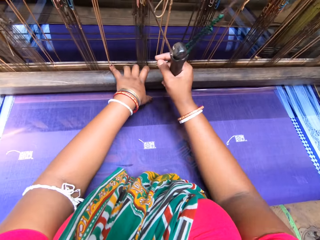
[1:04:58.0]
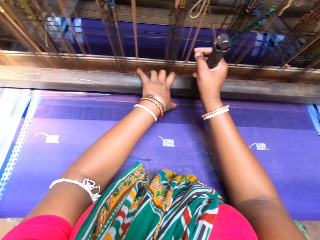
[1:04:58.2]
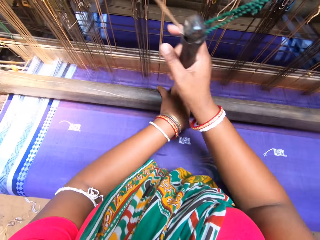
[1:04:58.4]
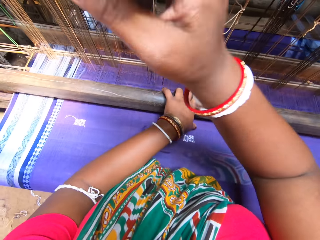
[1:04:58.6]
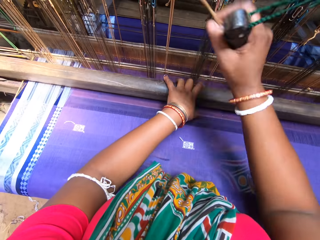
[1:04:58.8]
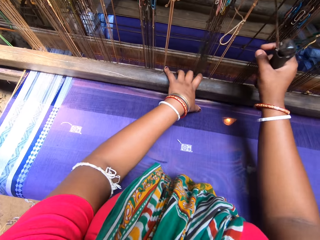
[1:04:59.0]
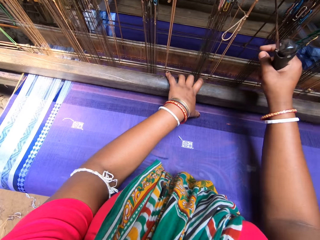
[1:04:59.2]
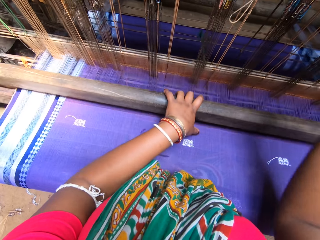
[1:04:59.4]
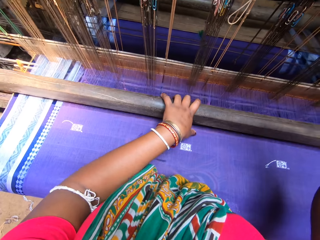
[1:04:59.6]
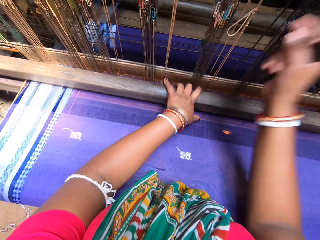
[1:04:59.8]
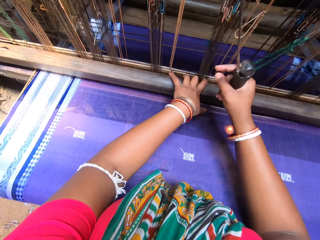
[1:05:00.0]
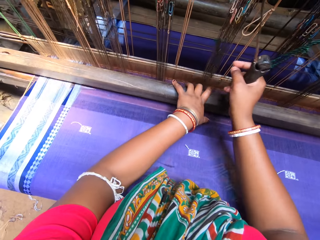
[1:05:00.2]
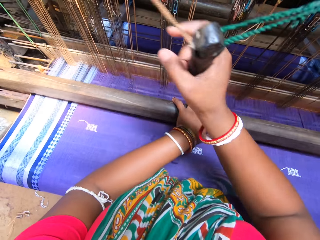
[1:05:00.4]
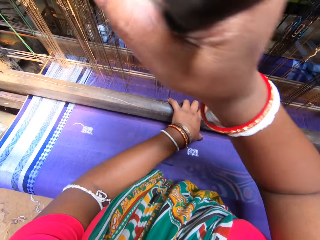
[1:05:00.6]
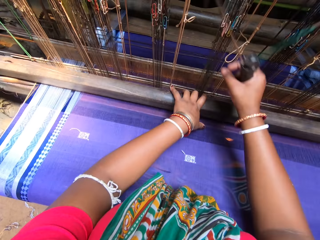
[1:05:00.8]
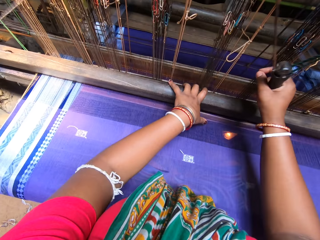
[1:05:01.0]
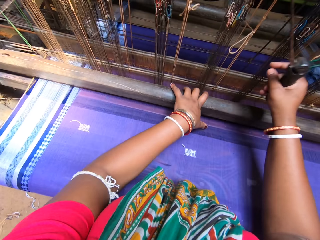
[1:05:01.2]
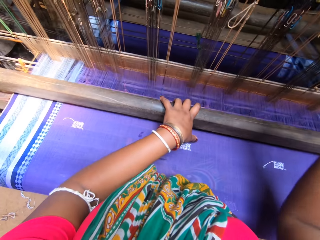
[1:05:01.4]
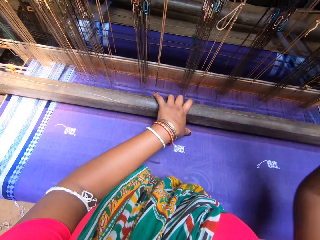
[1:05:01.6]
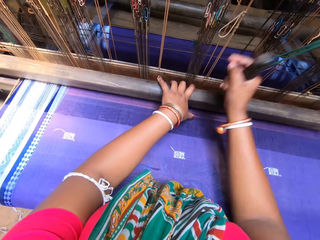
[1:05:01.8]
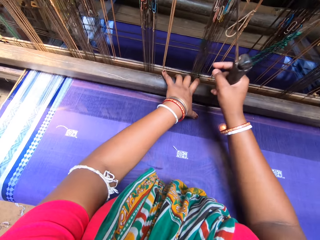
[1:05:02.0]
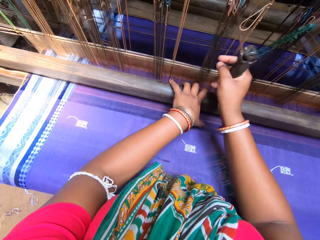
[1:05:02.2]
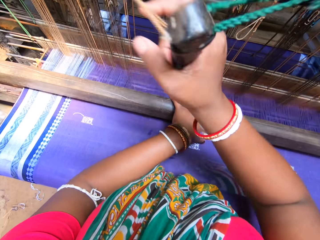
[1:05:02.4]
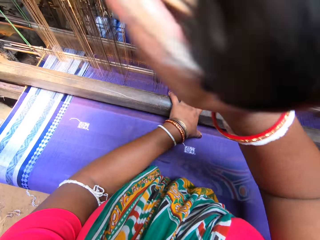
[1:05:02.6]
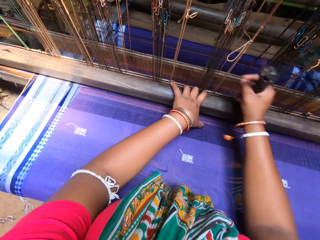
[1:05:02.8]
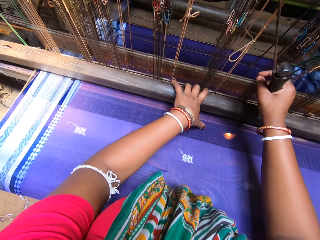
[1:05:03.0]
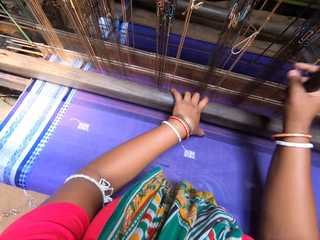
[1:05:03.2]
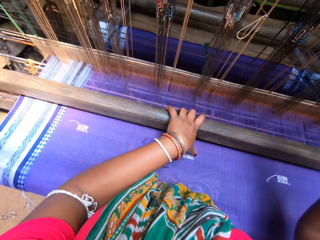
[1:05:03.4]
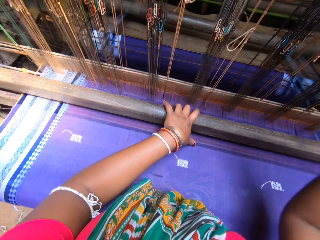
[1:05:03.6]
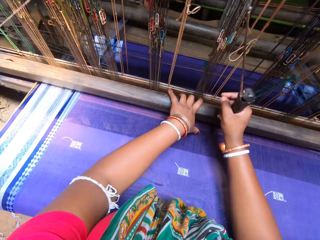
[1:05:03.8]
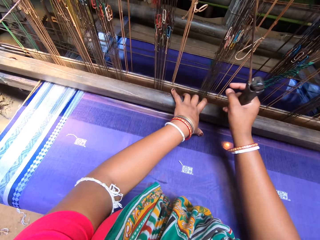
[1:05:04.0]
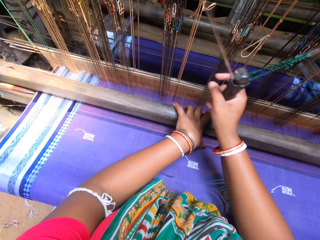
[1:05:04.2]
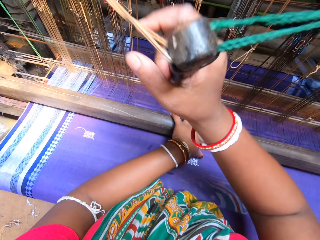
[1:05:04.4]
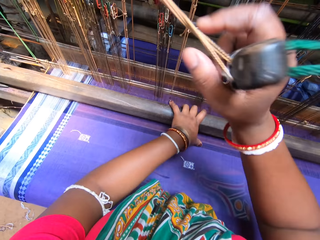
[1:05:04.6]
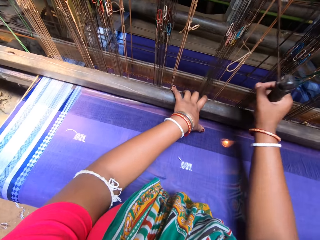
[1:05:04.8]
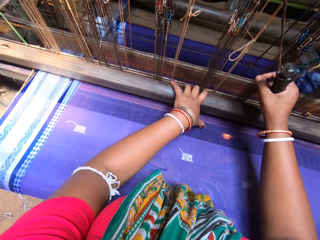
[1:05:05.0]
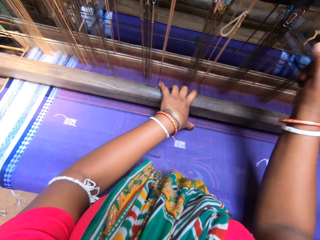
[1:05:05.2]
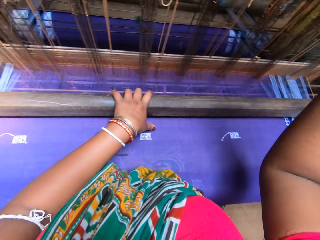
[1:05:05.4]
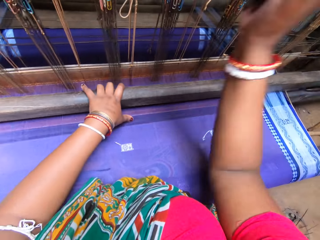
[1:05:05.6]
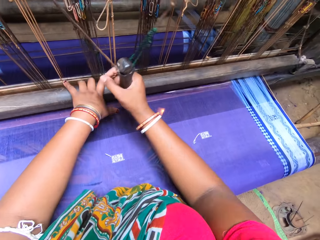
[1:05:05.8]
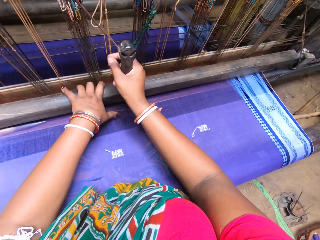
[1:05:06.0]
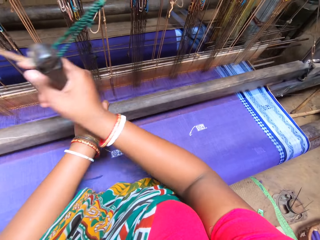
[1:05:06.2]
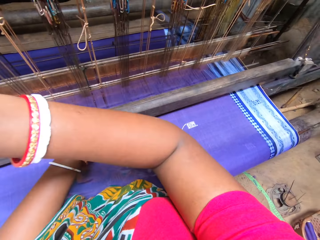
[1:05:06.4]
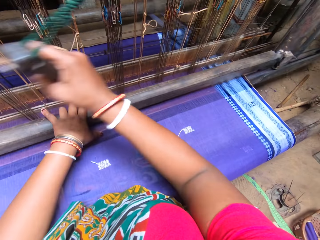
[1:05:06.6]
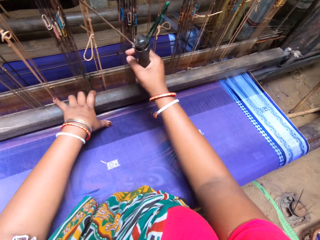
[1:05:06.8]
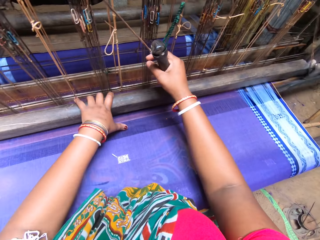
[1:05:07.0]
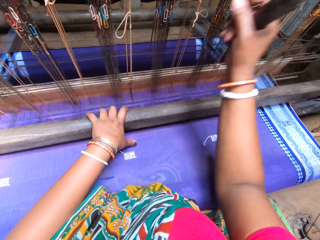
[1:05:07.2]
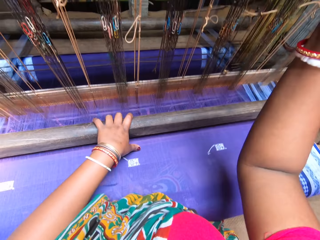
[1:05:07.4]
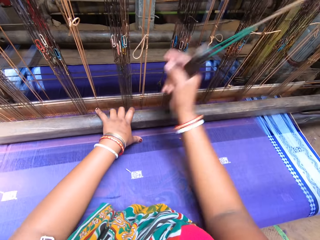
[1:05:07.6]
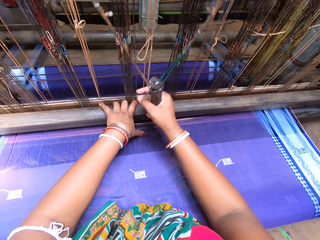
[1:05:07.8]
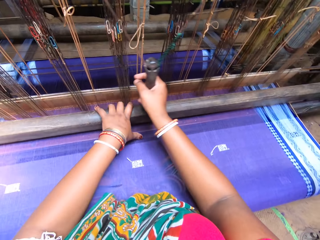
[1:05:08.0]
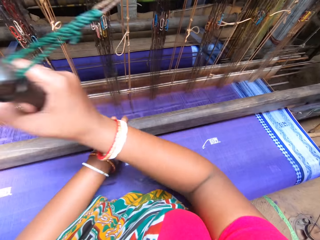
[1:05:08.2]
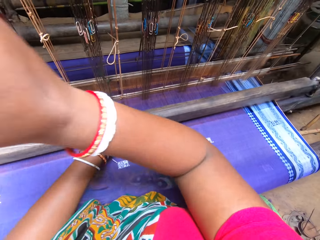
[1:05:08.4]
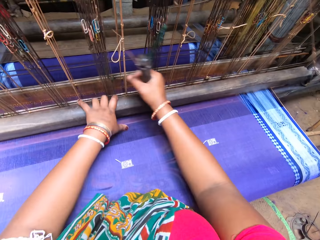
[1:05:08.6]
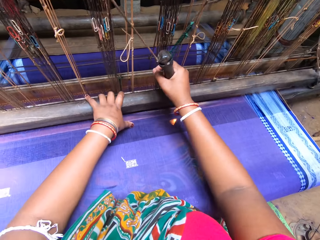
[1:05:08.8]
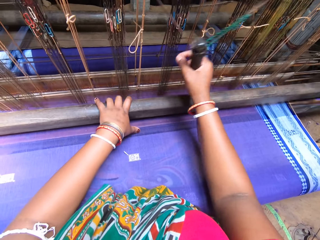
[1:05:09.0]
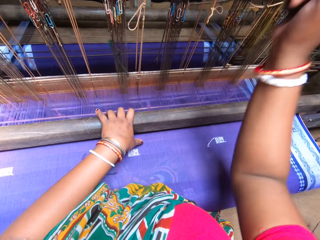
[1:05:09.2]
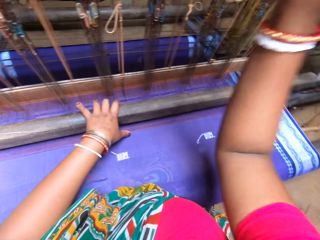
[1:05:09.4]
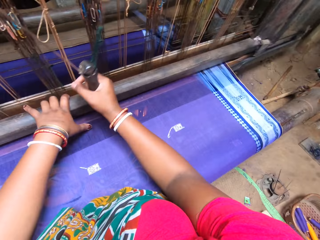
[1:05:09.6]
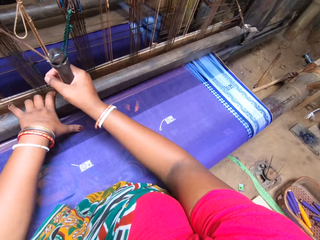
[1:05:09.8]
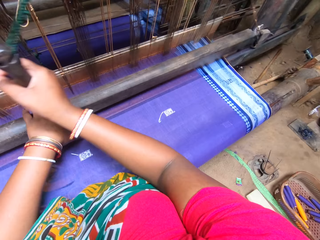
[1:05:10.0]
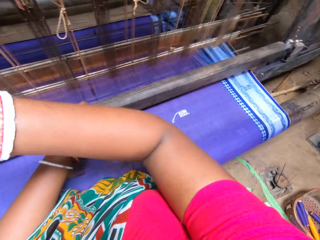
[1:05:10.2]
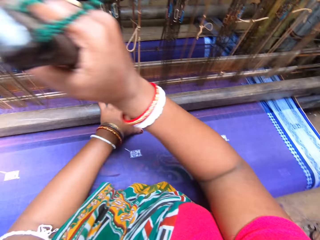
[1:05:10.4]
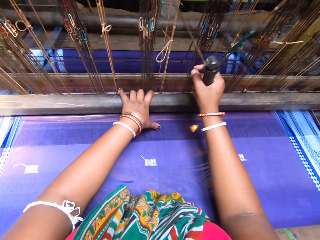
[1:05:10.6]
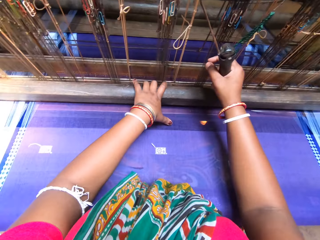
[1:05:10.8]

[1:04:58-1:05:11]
The camera wearer looks around.

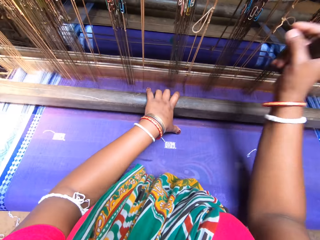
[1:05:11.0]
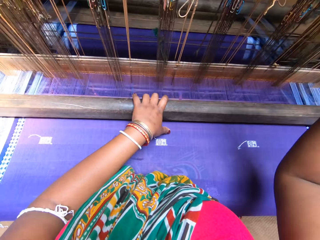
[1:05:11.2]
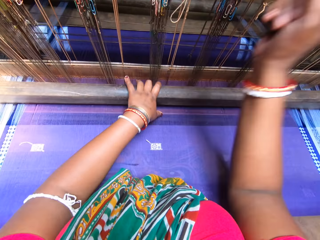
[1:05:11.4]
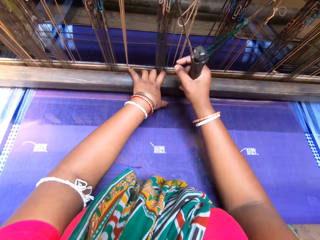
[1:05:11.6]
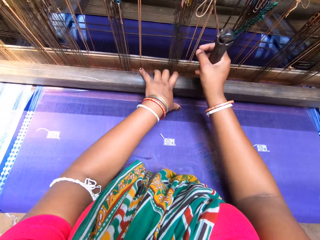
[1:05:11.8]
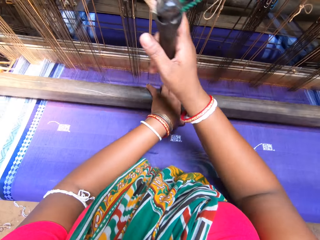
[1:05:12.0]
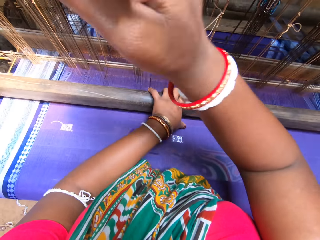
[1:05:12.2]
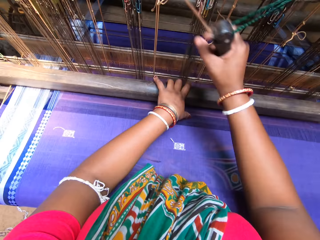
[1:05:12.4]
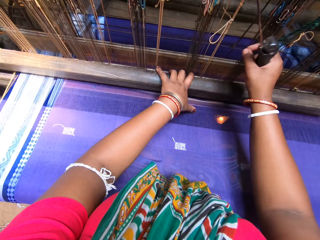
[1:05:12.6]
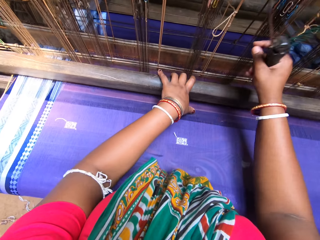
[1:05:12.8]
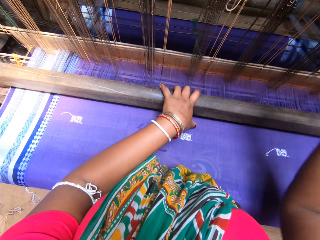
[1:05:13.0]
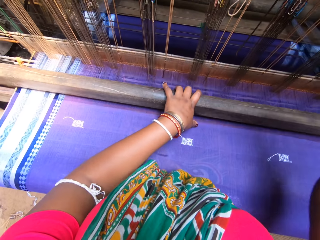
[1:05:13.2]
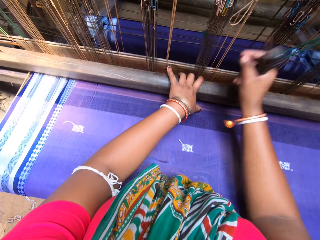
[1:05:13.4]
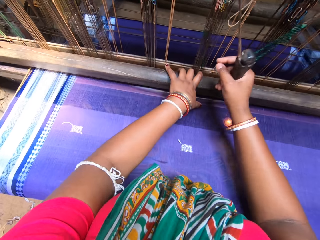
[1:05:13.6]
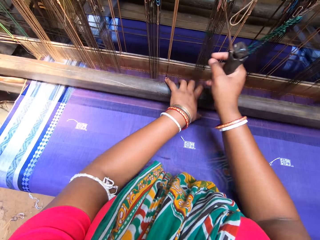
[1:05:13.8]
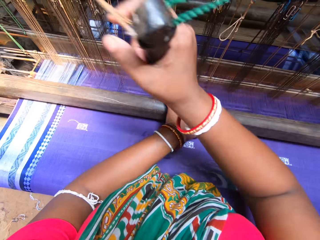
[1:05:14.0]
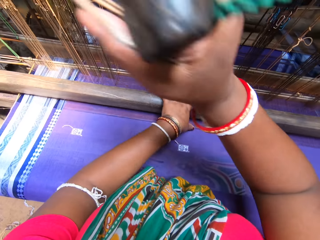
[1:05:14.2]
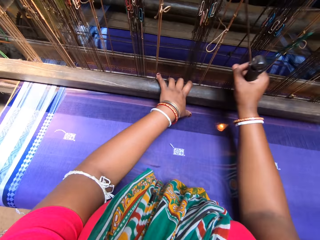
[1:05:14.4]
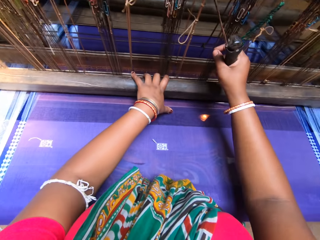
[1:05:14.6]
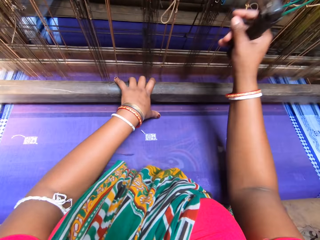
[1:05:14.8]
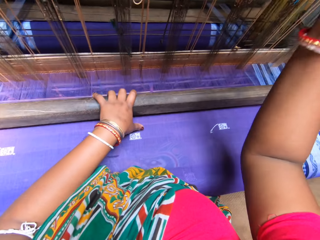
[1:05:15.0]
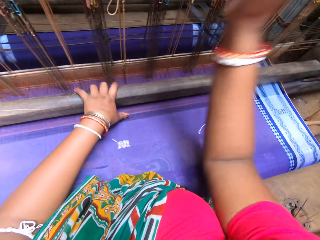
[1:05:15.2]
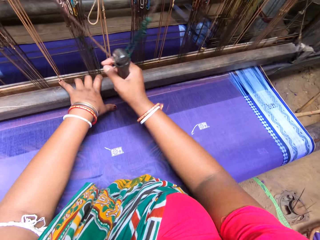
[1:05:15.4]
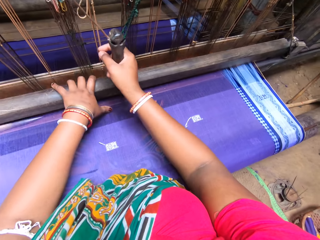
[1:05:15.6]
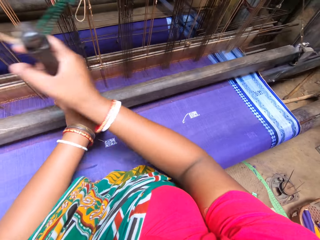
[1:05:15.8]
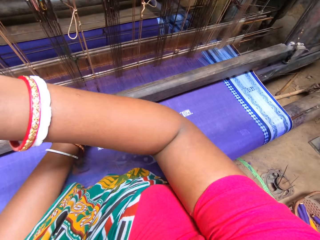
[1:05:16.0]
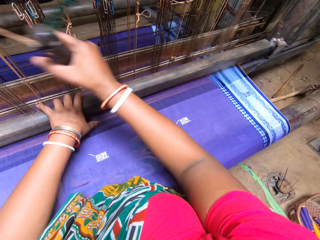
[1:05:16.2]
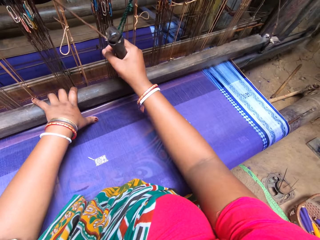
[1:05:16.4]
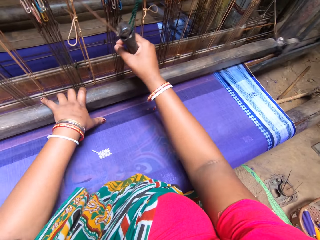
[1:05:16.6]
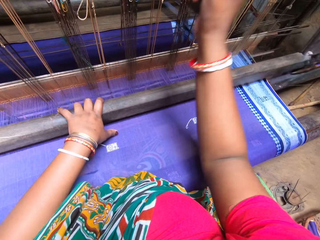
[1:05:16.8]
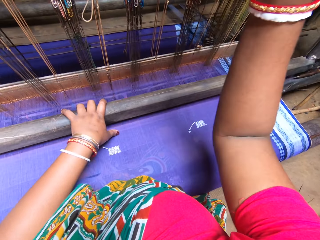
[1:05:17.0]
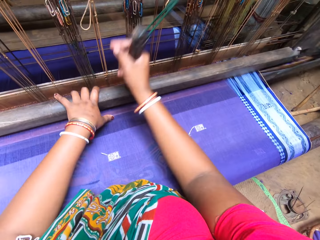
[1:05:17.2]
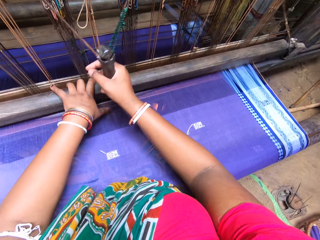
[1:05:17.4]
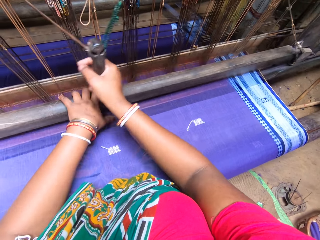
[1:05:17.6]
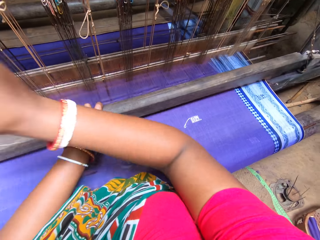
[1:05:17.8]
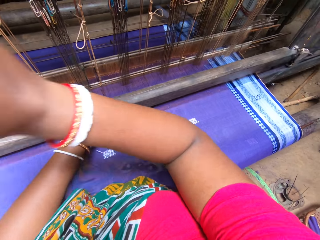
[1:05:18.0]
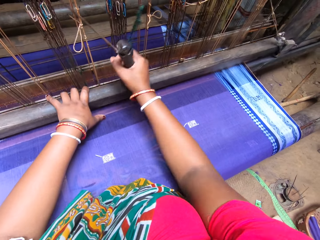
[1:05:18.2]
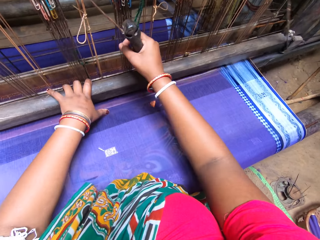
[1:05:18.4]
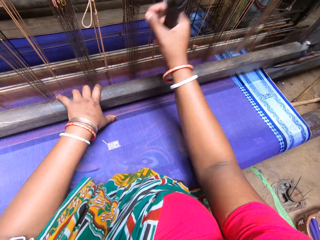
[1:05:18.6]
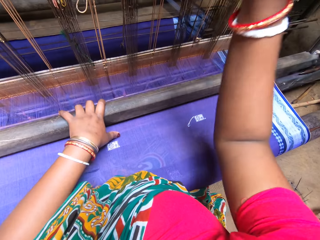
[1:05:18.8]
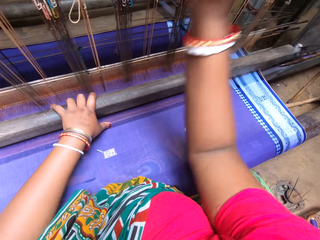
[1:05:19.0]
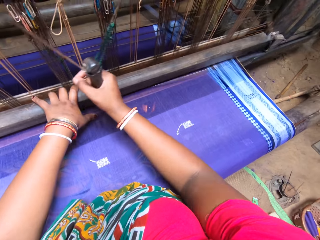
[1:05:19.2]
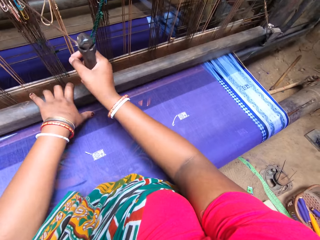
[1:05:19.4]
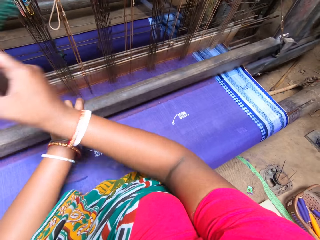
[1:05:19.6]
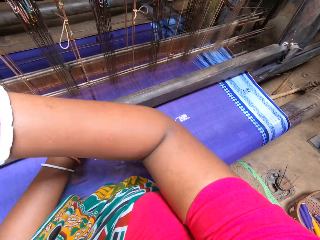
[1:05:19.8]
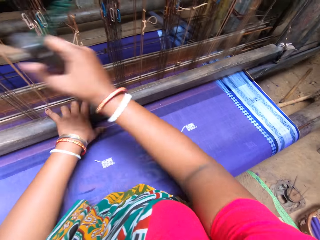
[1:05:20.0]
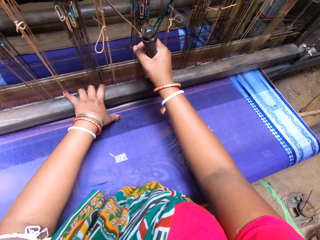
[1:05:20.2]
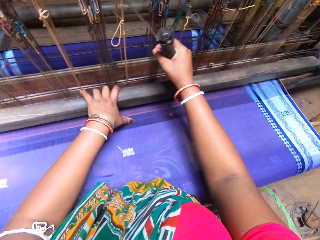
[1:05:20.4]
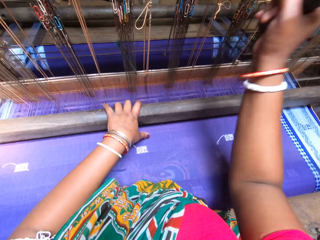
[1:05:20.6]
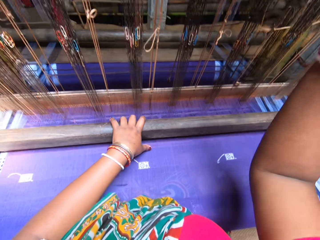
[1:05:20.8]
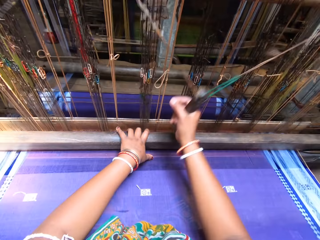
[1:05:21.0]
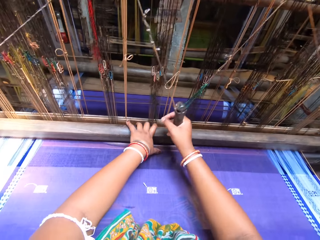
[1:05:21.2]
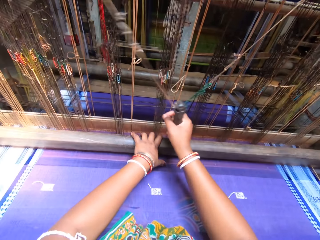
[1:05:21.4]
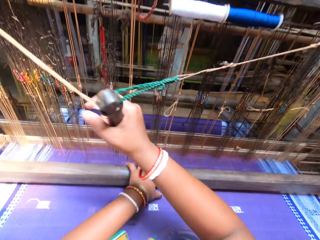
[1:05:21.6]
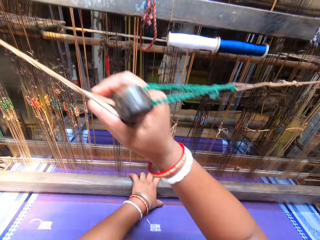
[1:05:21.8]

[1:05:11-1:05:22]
The camera wearer beats the weaving loom with the beater. They move the weaving loom with the left hand.
